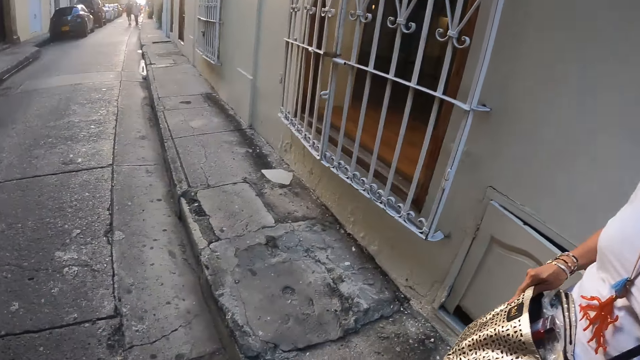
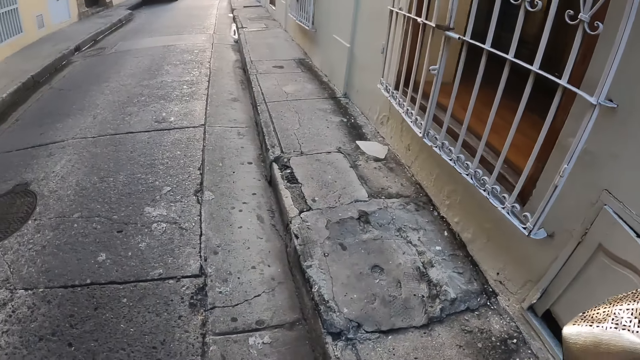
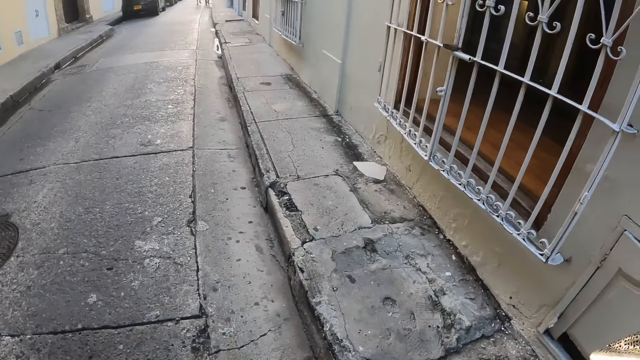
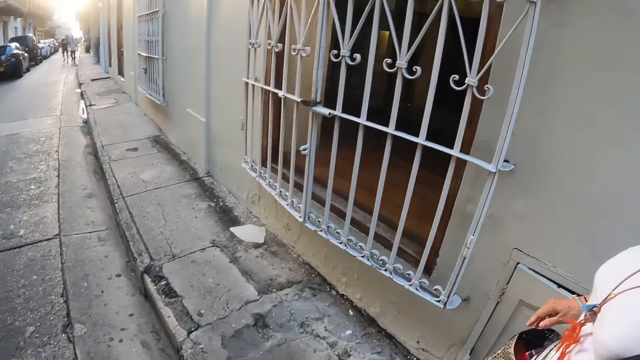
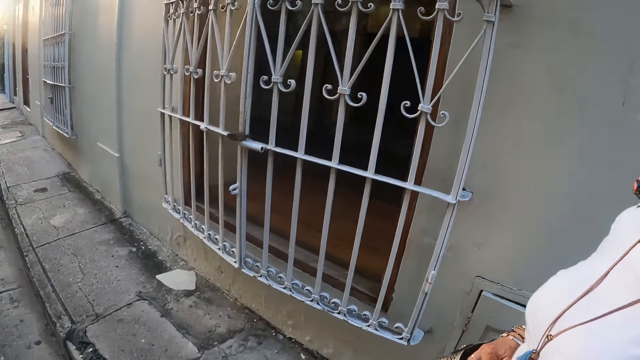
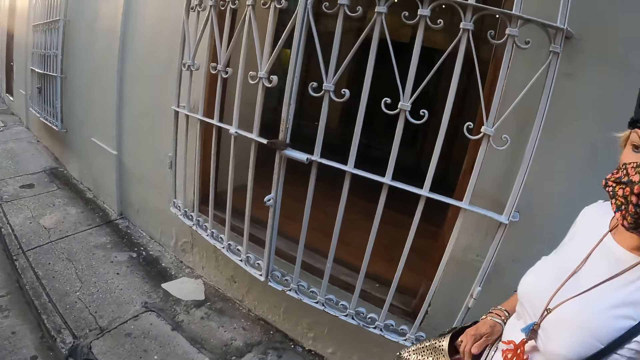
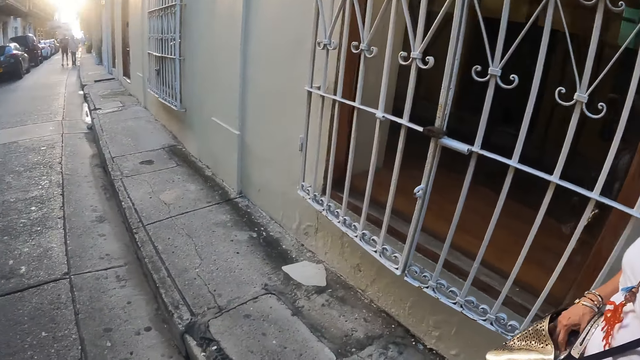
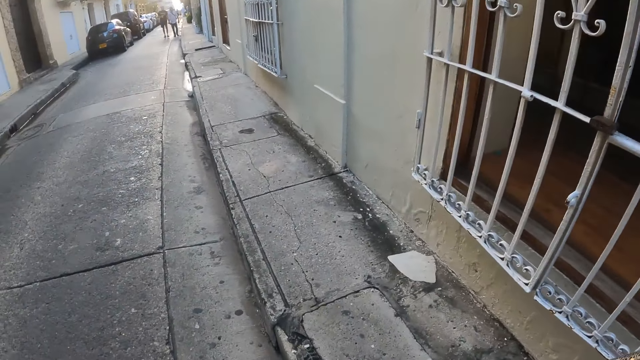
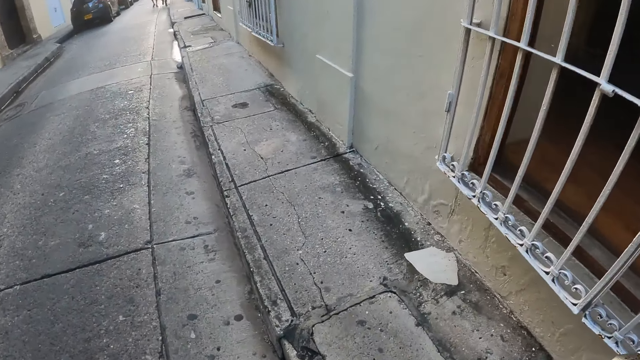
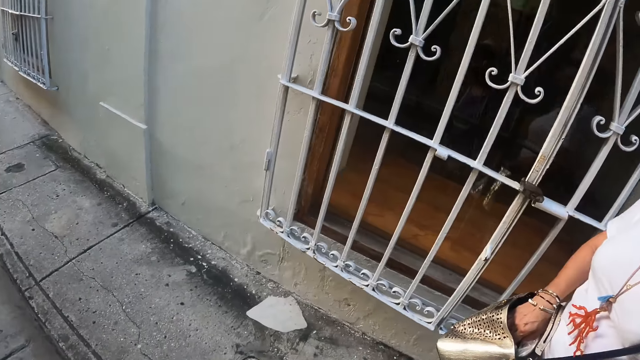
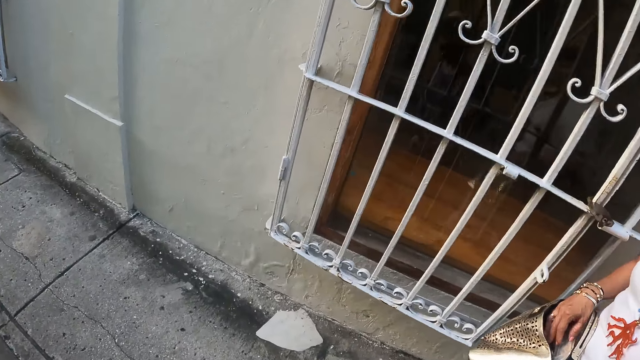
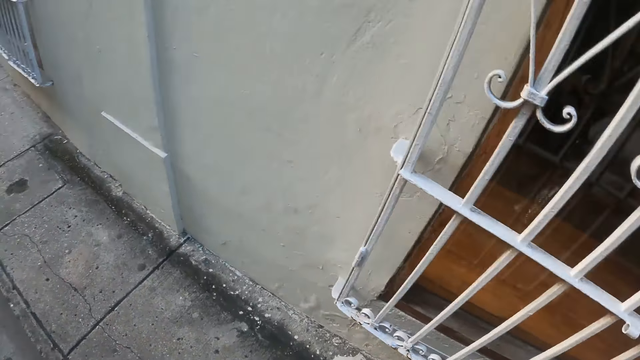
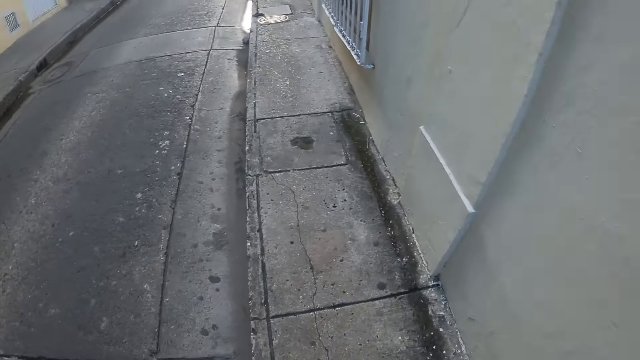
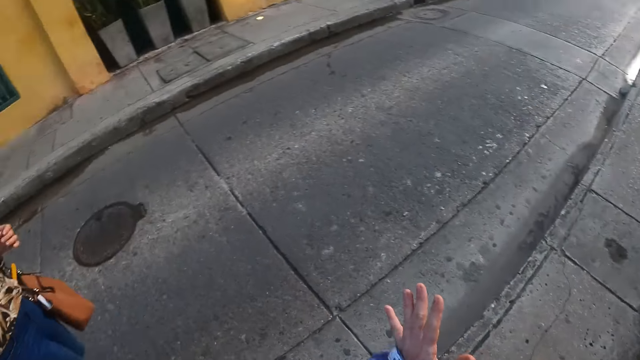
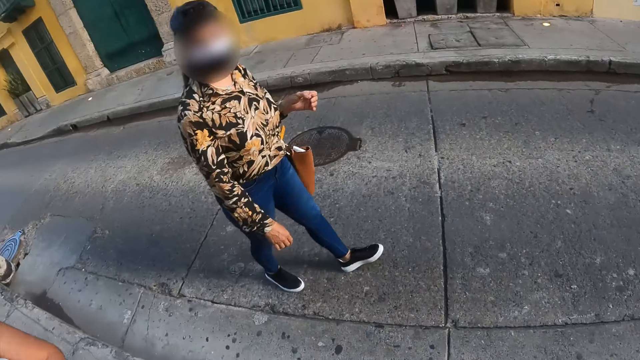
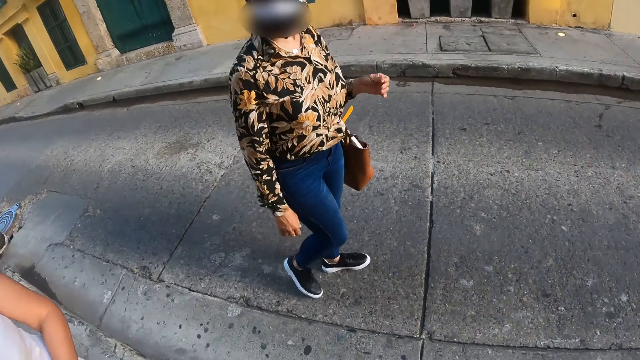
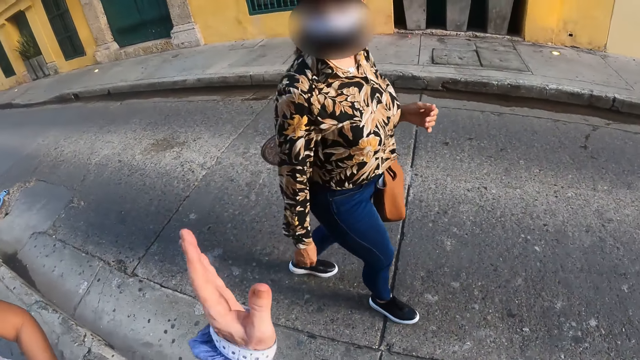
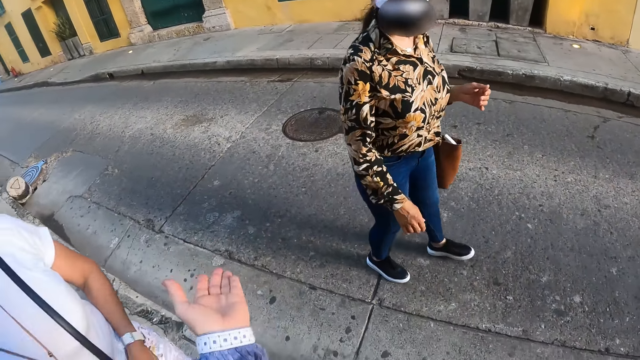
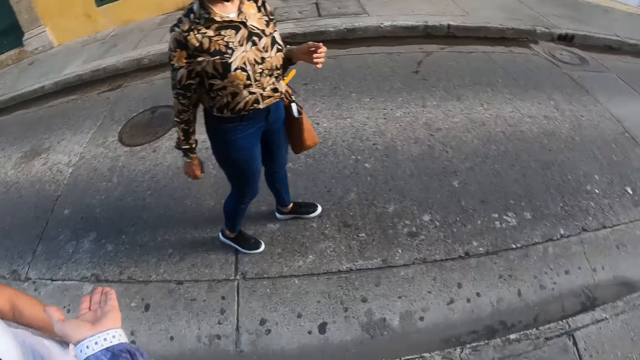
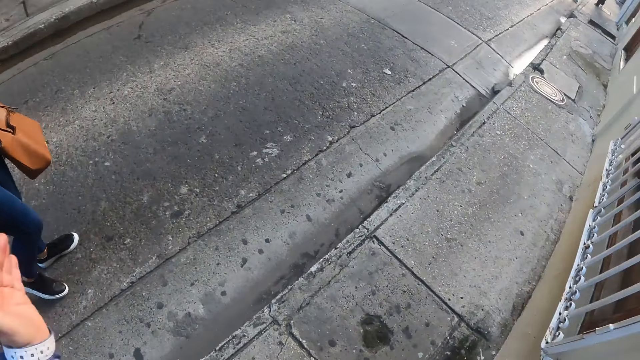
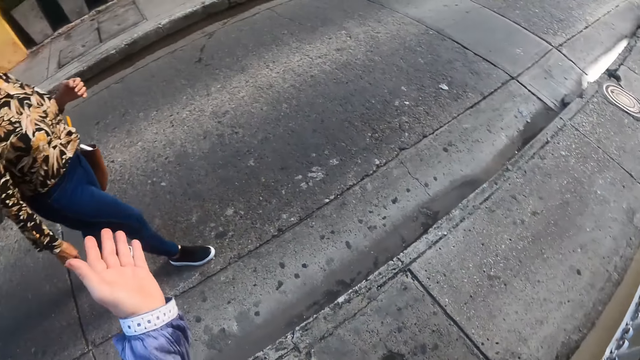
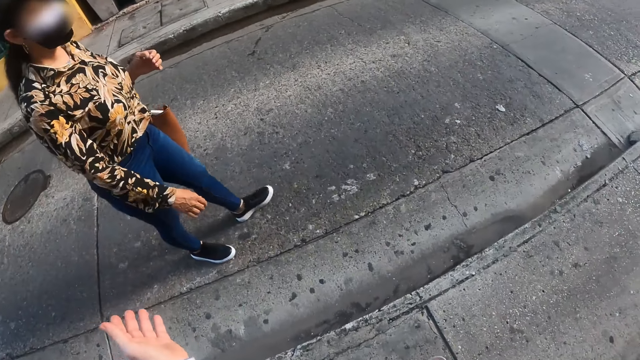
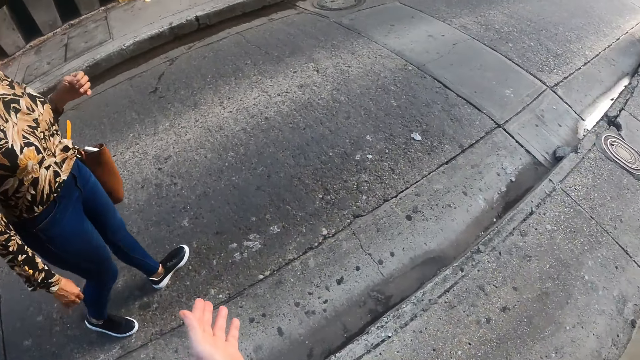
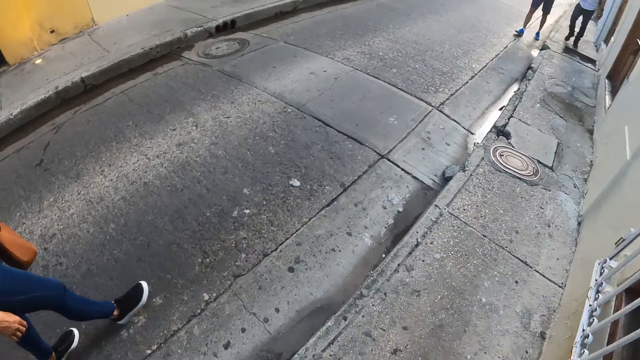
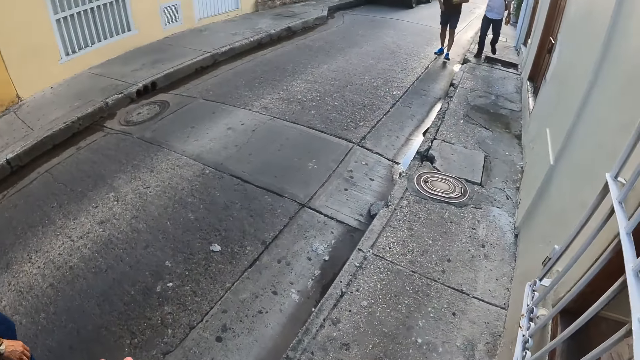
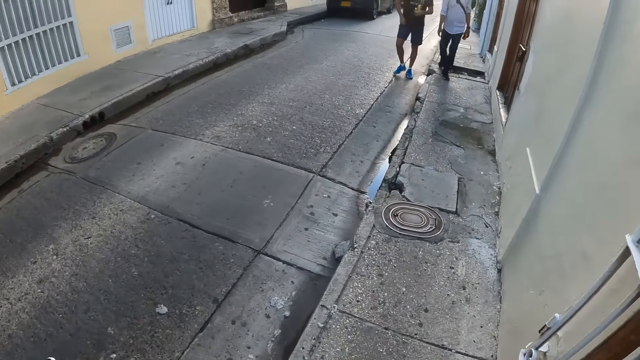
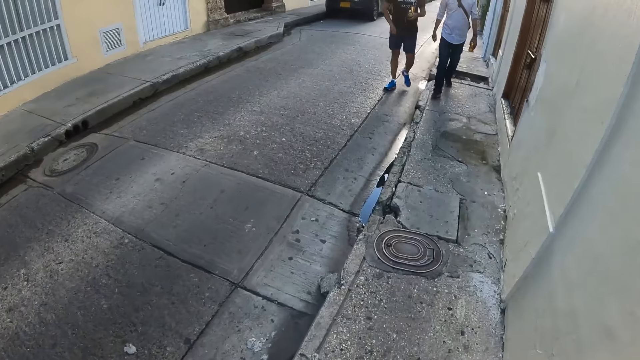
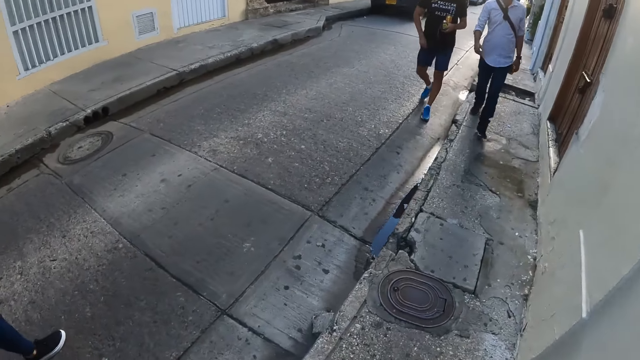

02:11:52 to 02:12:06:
The camera wearer looks around. They walk on the sidewalk. A woman walks around.

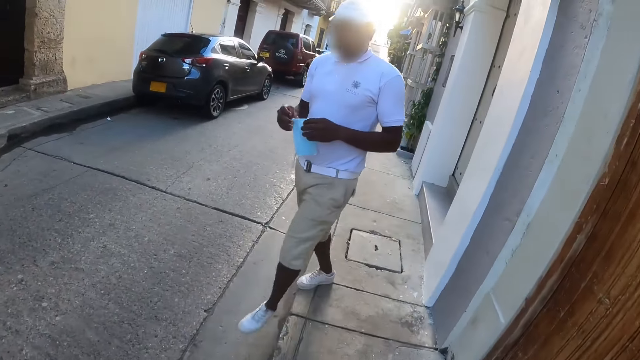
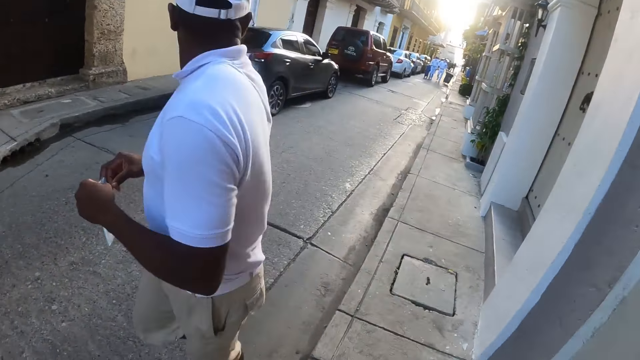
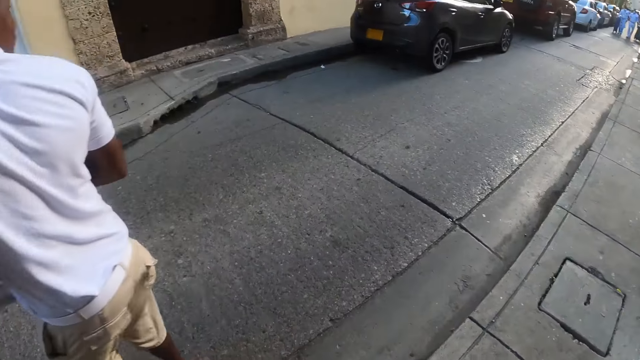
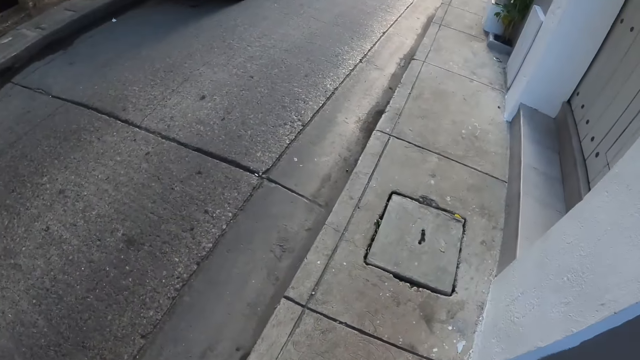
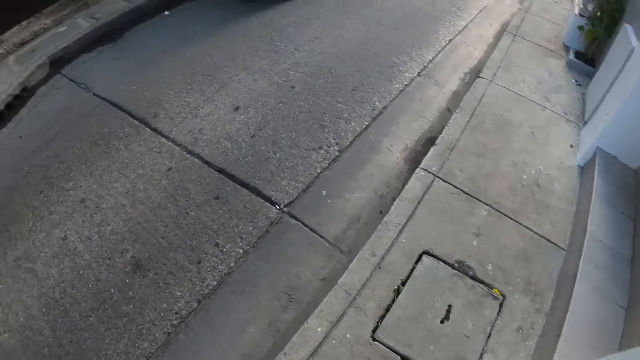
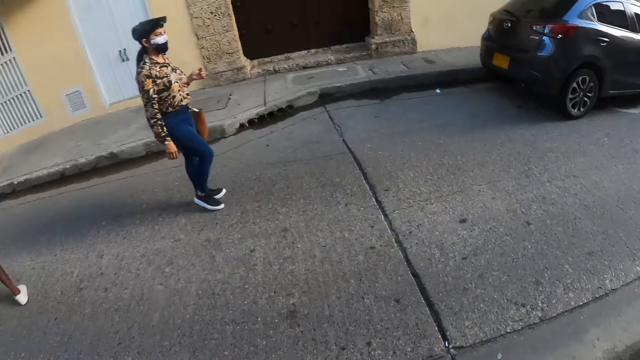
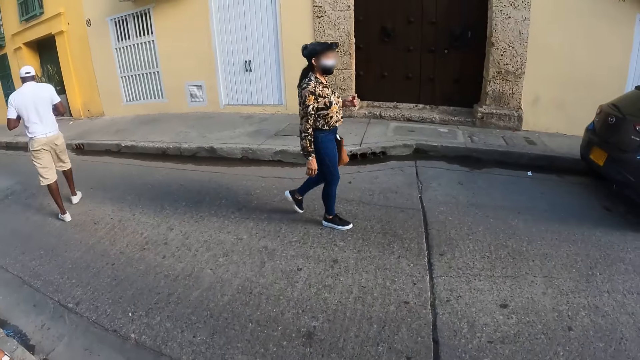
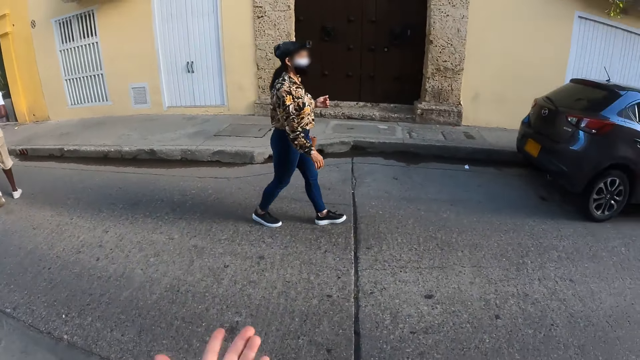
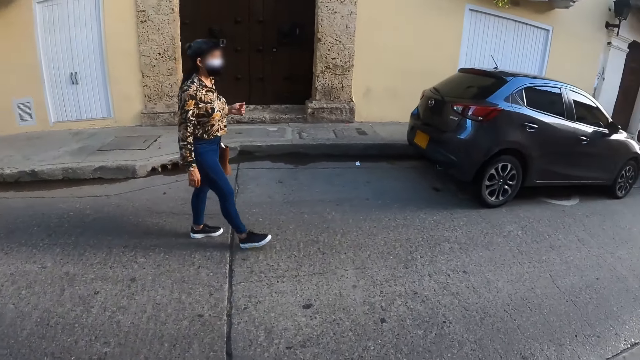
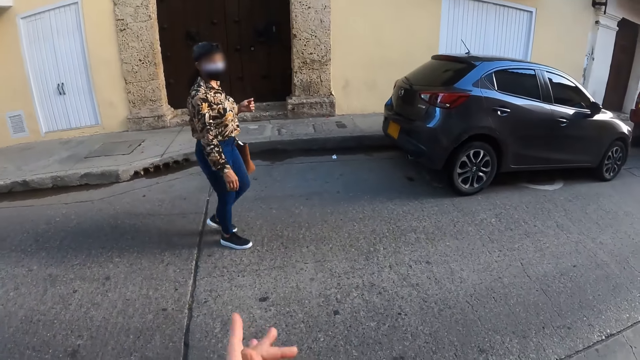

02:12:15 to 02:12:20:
The camera wearer walks around.

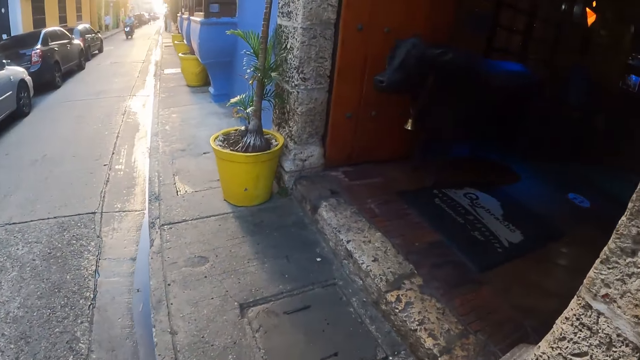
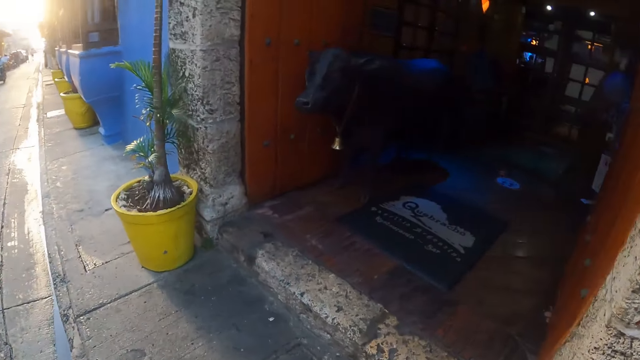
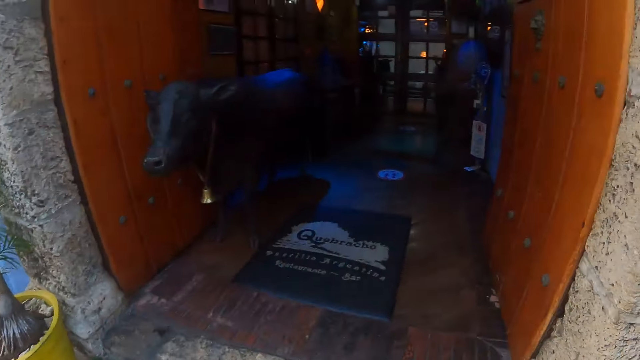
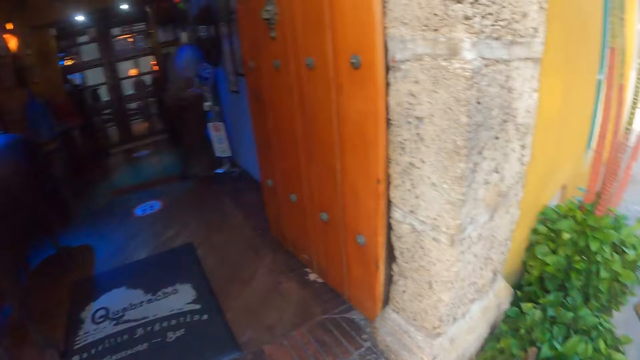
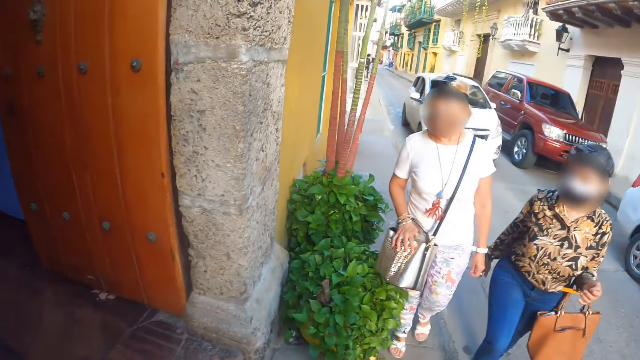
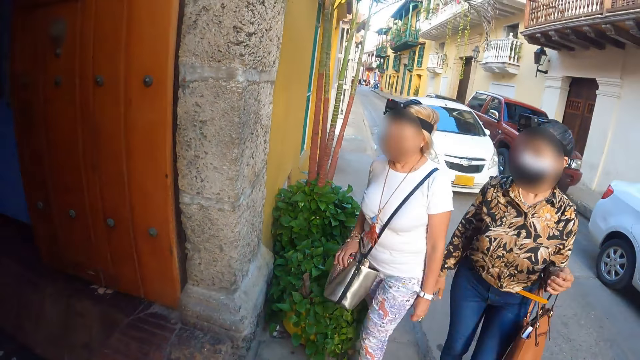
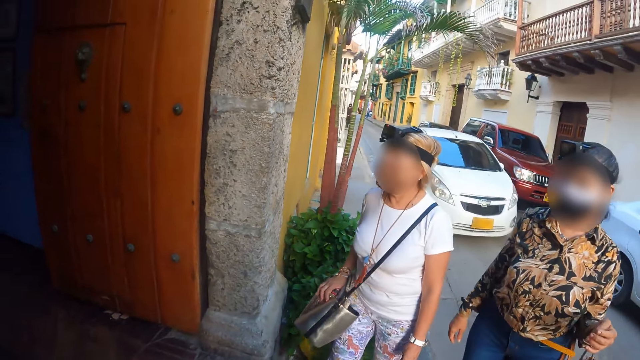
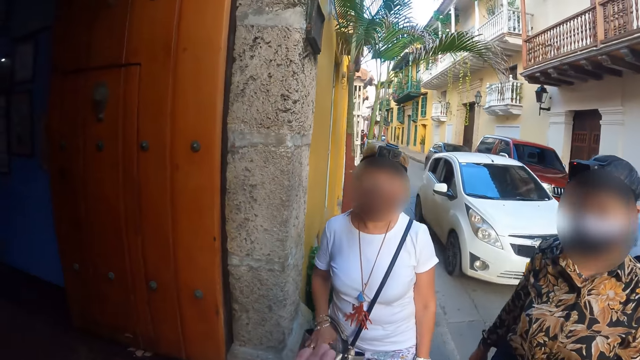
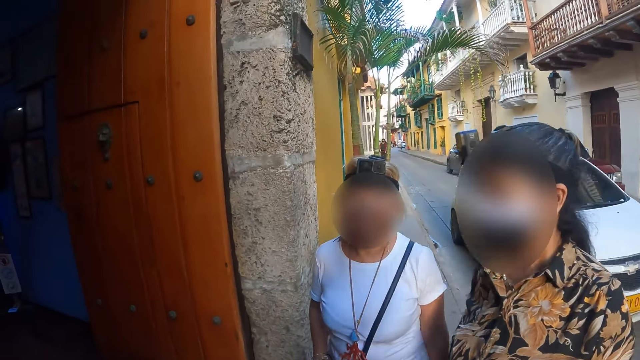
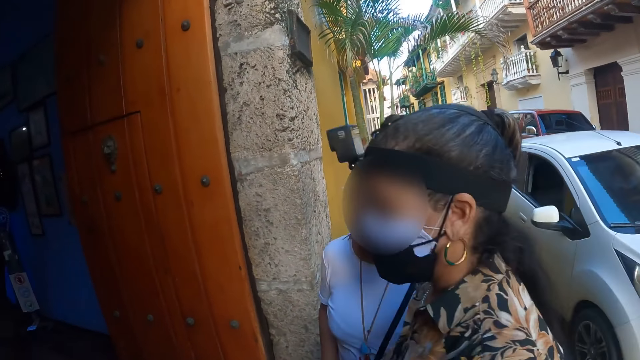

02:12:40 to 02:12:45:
The camera wearer stands on the sidewalk.
